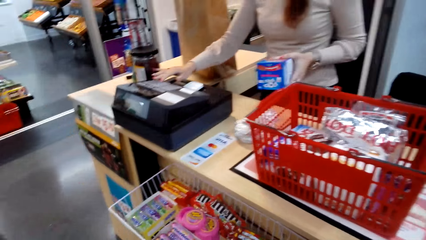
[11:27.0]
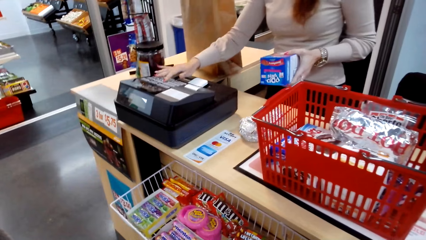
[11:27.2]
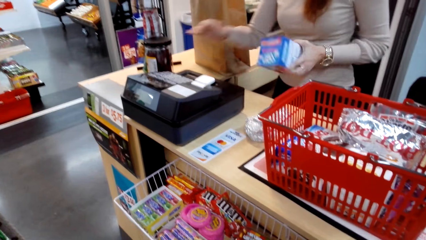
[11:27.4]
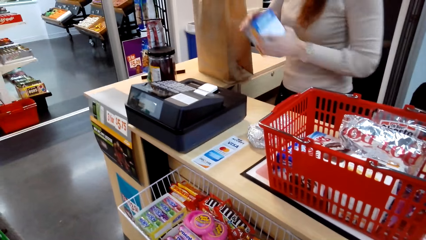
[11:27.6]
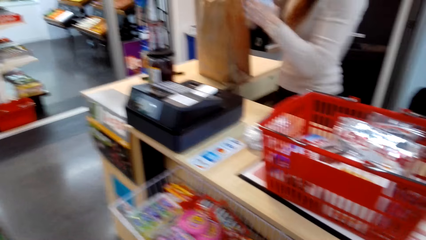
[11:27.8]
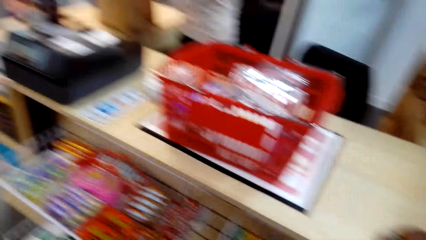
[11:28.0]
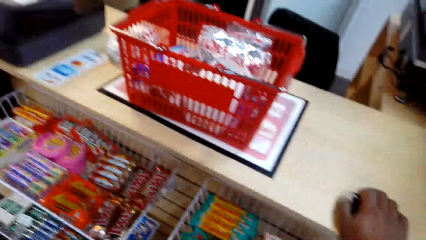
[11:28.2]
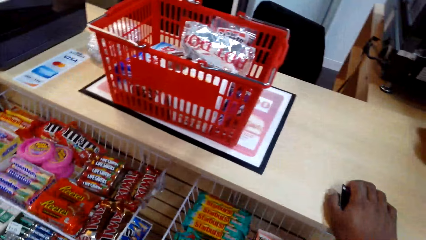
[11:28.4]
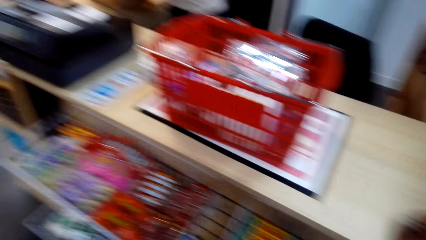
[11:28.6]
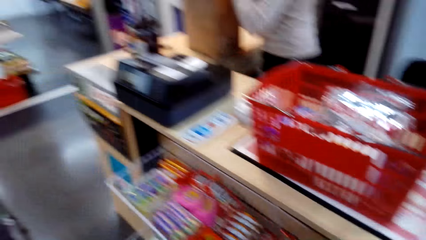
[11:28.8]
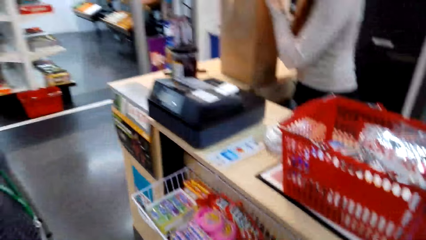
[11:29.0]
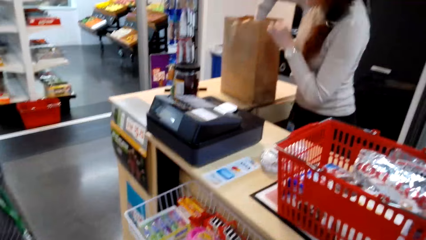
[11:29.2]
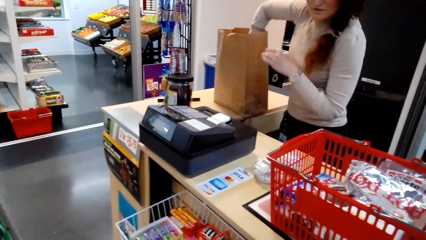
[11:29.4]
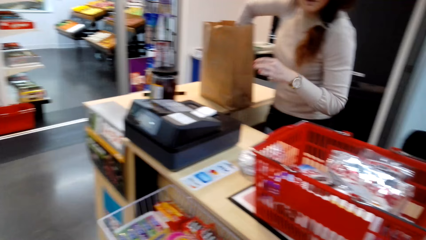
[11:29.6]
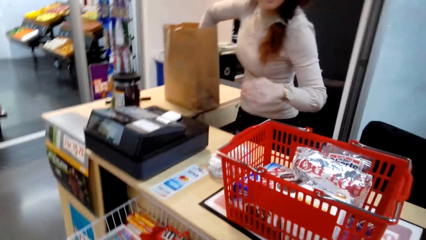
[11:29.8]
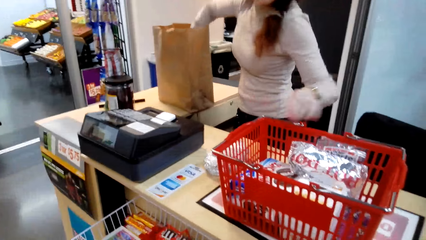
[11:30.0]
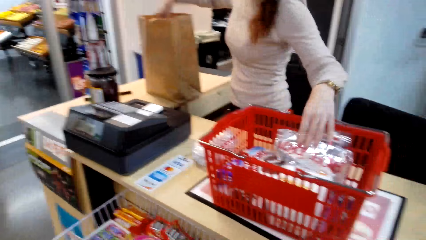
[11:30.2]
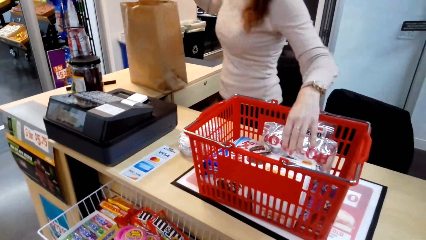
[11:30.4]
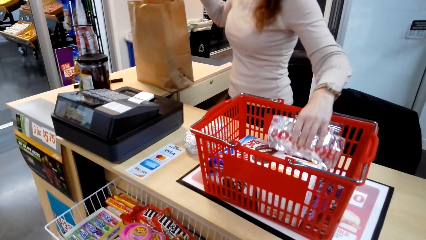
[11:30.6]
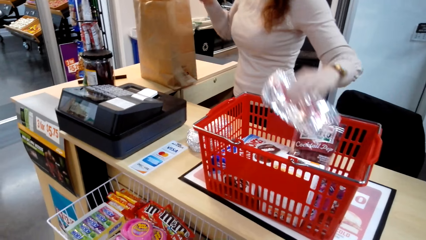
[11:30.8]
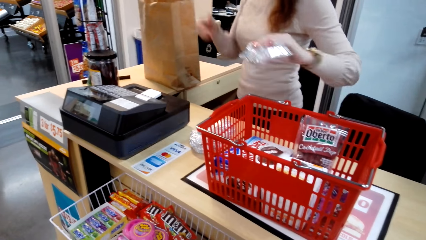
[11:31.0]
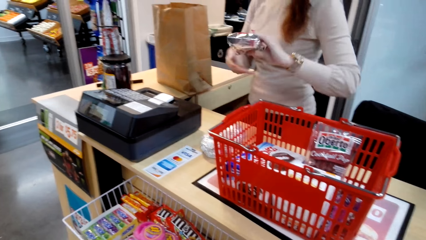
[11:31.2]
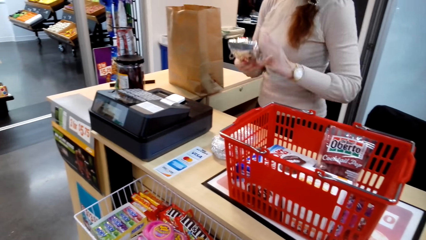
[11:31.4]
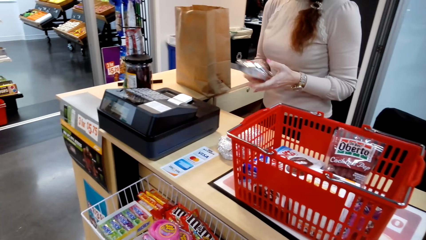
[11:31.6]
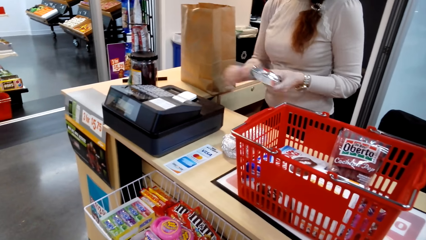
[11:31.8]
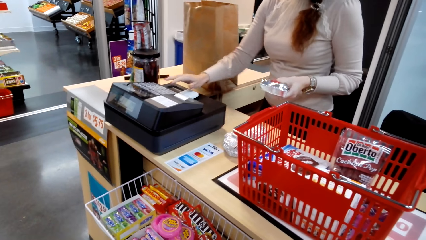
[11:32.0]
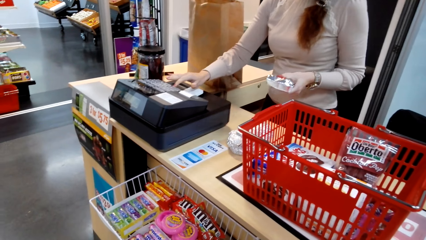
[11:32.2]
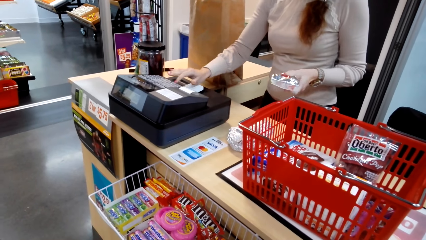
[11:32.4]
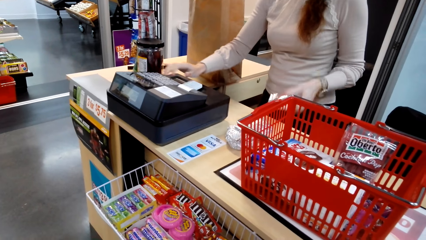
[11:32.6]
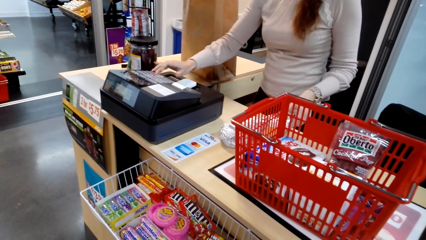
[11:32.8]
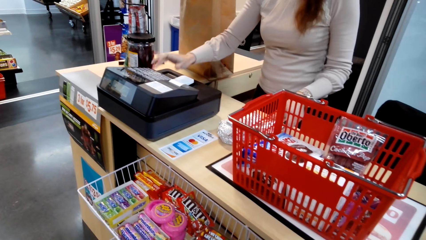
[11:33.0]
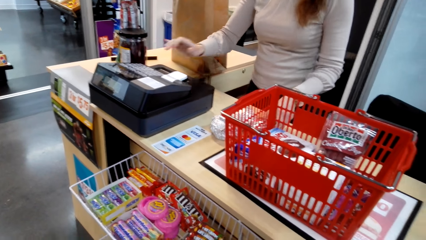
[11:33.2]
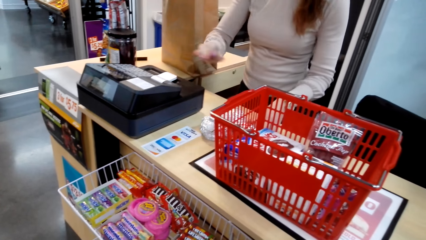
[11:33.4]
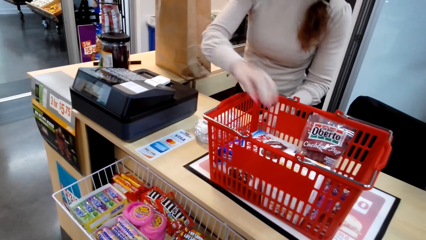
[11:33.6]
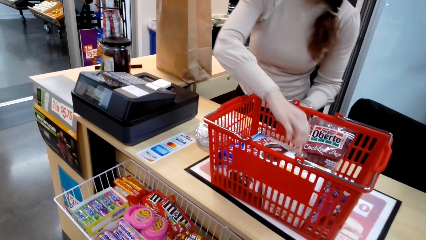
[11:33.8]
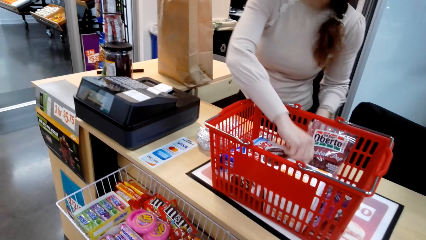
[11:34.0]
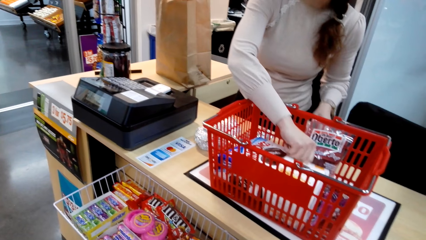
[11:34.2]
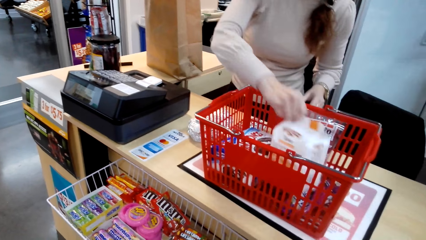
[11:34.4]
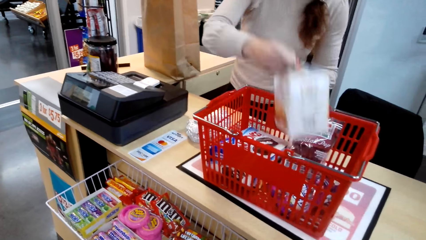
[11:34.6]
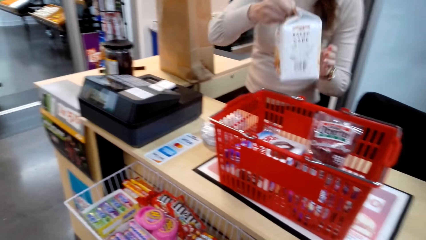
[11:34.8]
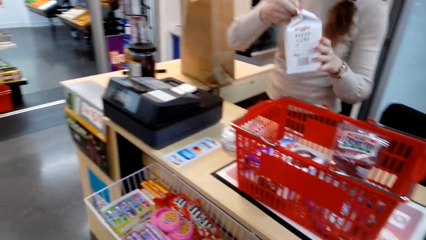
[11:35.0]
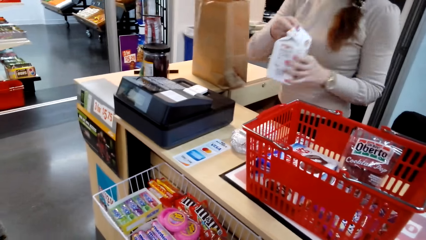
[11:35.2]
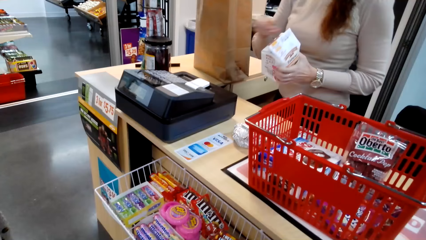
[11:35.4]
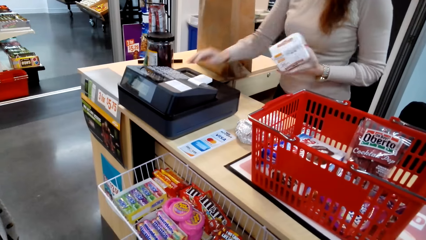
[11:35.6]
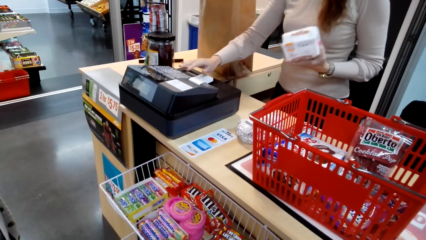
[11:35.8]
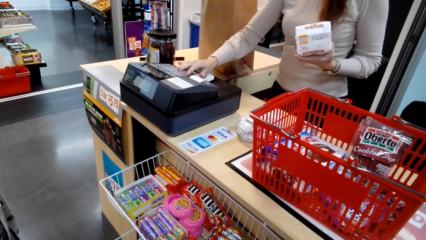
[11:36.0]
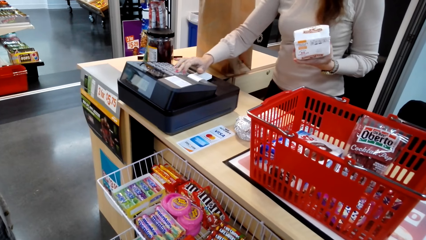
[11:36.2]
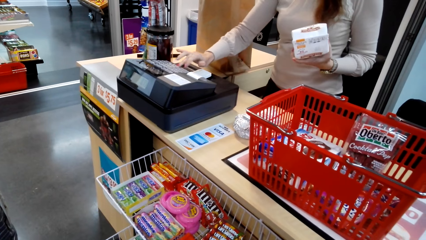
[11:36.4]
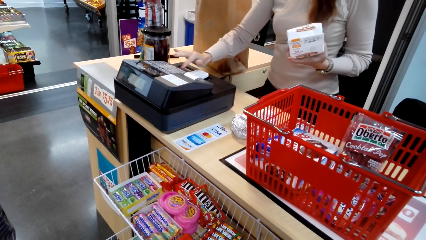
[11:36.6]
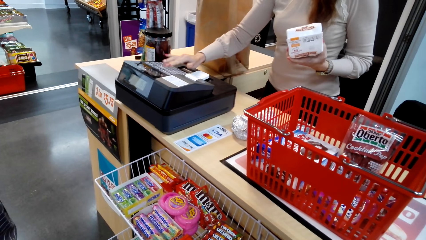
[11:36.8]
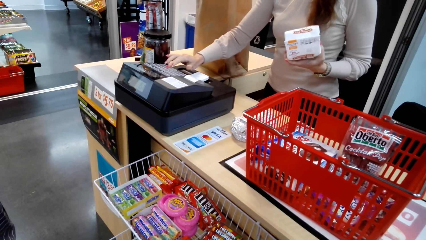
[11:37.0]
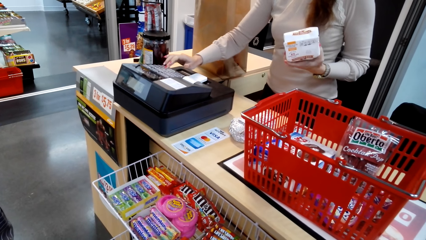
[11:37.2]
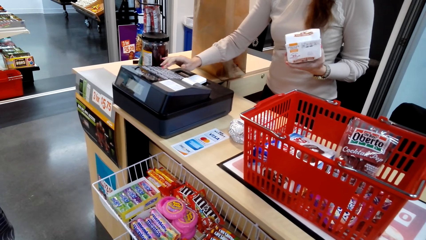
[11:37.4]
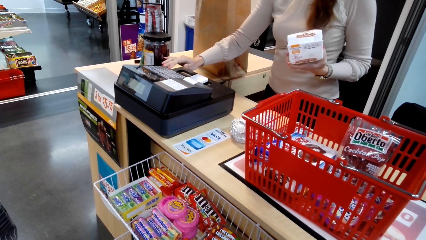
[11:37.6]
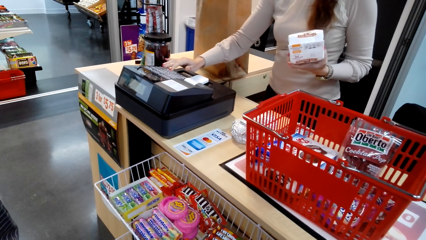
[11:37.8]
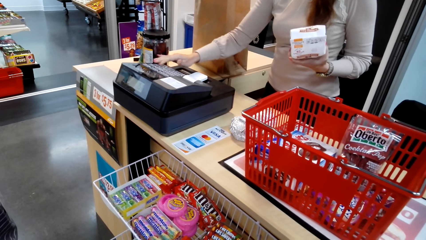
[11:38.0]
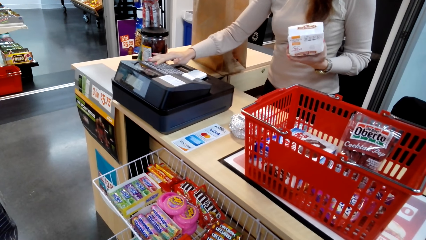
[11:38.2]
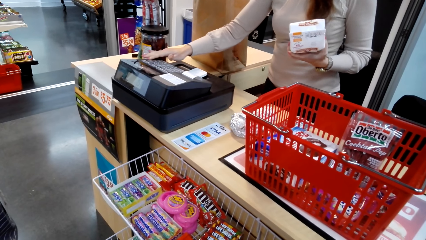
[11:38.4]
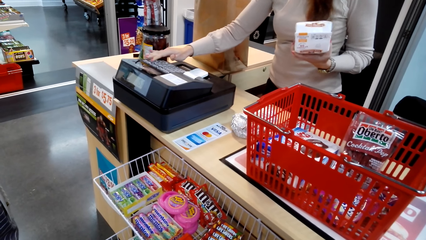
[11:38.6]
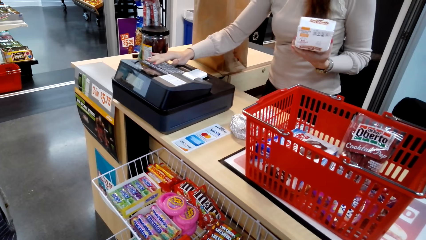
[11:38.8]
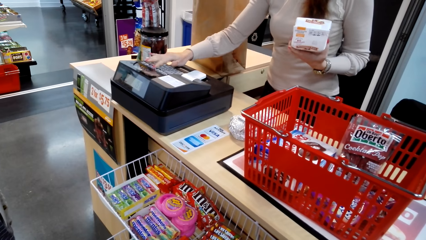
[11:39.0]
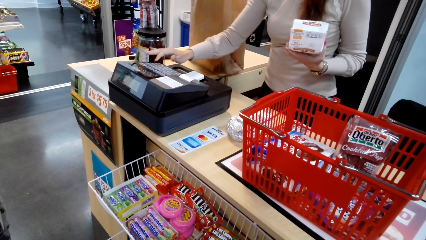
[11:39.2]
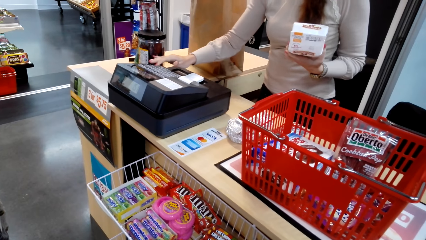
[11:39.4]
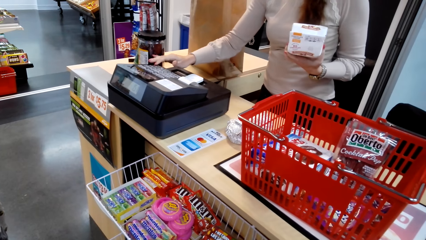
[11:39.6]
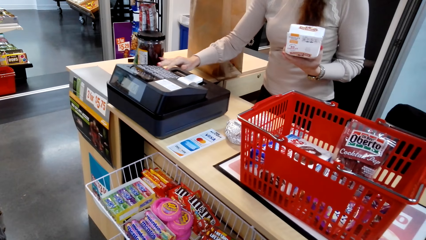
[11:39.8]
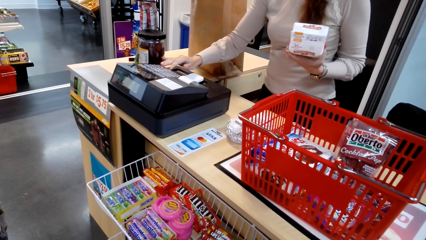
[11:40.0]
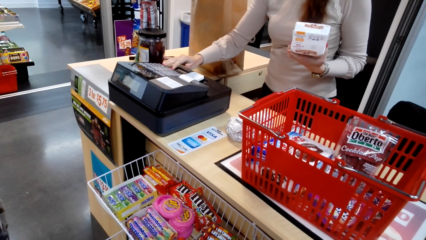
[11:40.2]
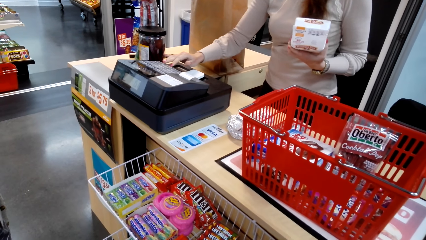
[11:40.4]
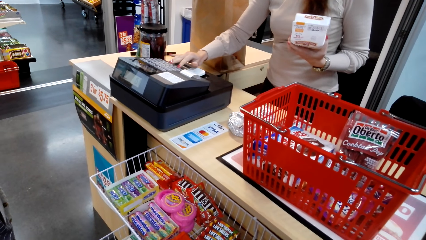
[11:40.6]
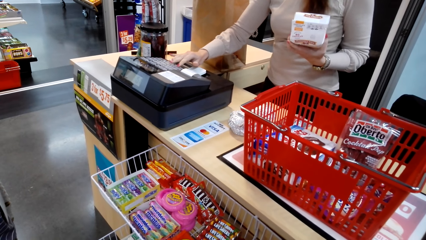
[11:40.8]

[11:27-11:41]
A woman calculates the price. The woman pulls her hand off the till machine and switches something to the other hand. The camera wearer holds the counter. The woman puts the pon in the shopping bag. The woman picks something. The woman switches something to the other hand. She switches it to the other hand again. The woman tills with the till machine, enters the price, puts something on the counter, and pulls her hand off the till machine. The woman picks Tahoe, switches the Tahoe to the other hand, tills with the till machine, and enters the price.

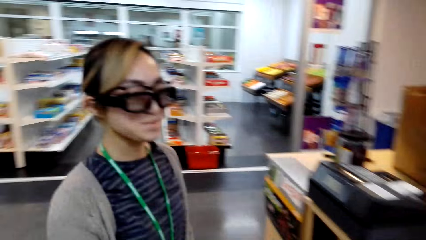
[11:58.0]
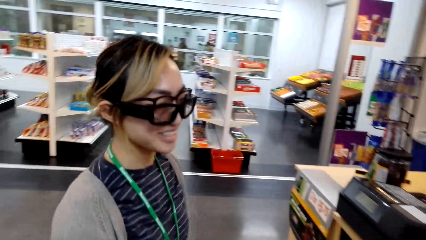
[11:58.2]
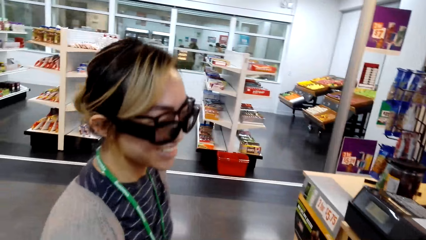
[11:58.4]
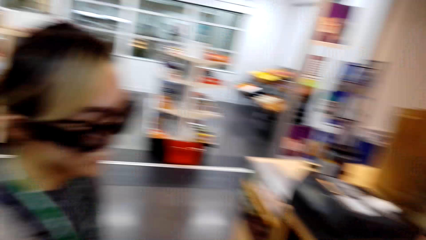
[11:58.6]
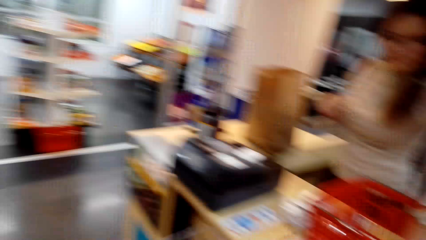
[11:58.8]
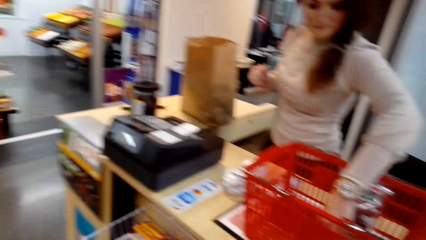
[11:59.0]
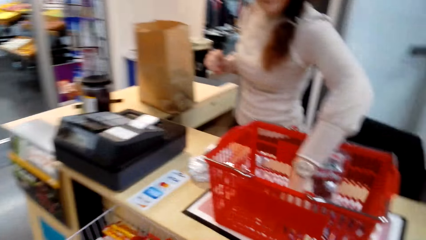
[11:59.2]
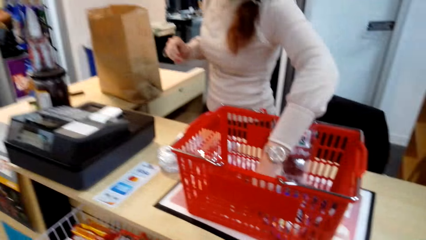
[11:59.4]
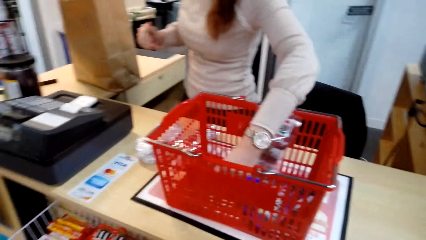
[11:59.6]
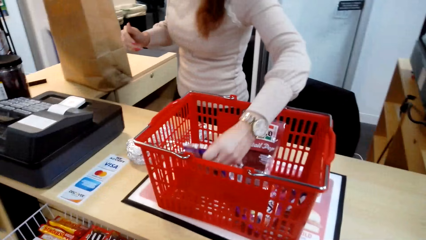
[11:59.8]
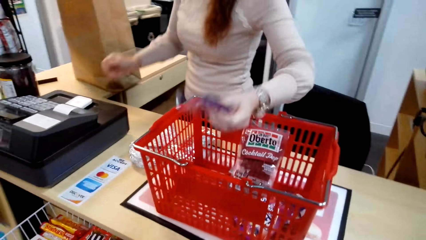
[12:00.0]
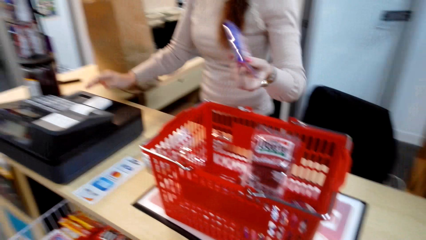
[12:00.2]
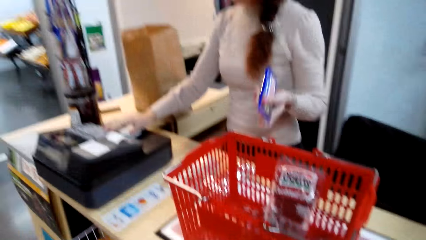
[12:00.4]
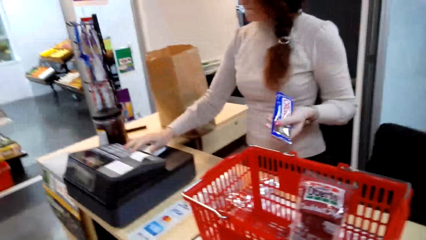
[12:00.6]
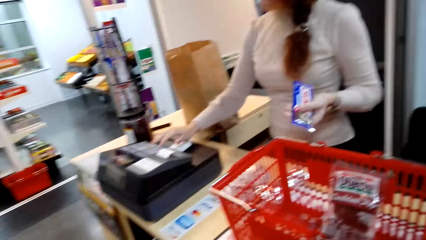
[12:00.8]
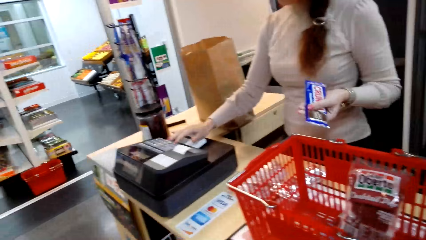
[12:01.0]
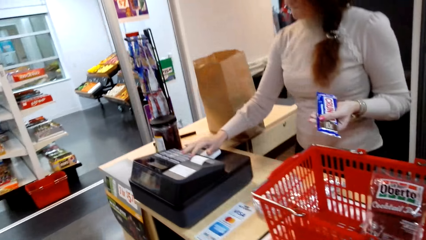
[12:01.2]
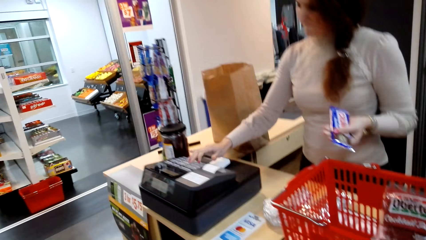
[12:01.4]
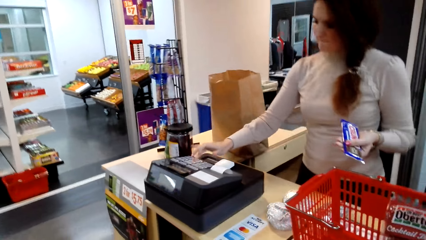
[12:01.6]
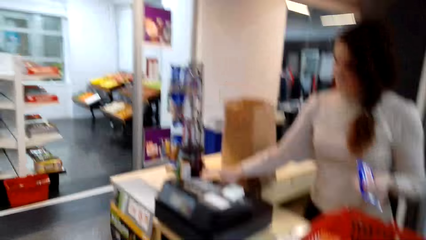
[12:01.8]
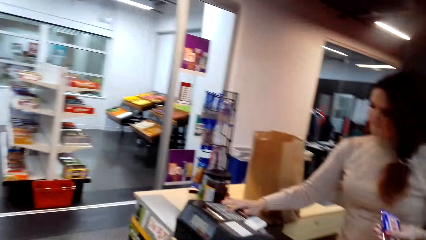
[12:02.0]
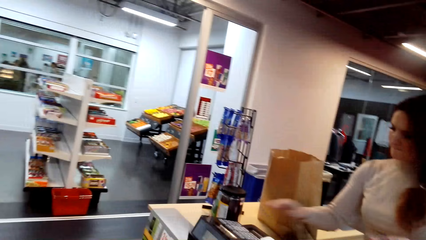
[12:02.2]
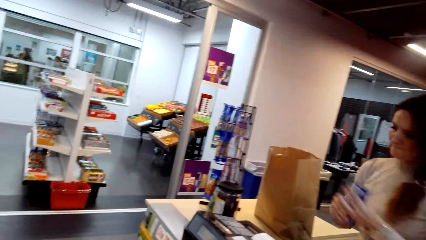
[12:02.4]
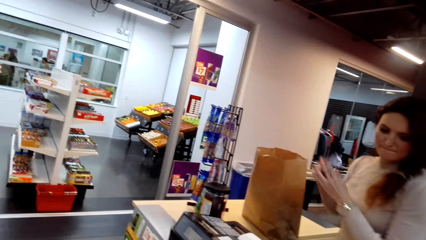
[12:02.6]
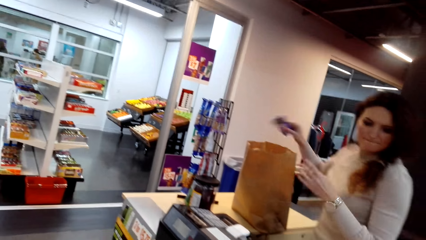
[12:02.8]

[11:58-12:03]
A woman puts Werther's in the shopping bag. Another woman laughs. The other woman communicates with the camera wearer. The first woman picks Crunchy, enters the price, tills with the till machine, and switches the Crunchy to the other hand.
